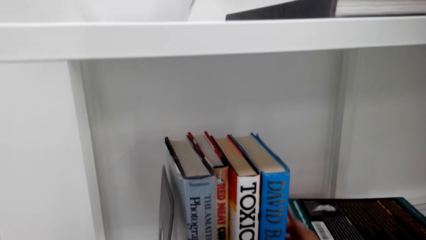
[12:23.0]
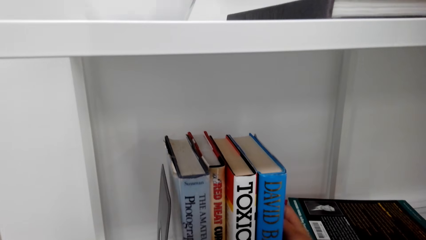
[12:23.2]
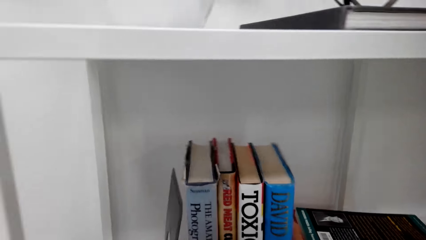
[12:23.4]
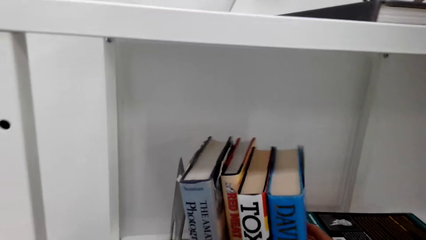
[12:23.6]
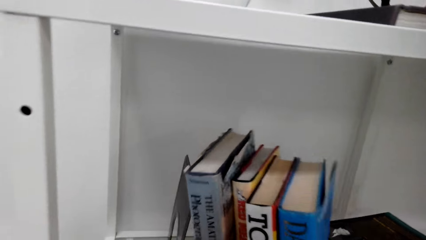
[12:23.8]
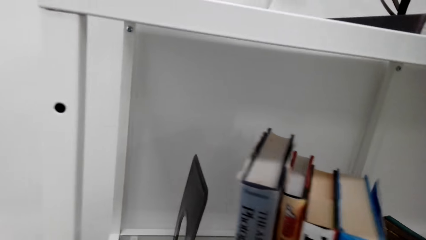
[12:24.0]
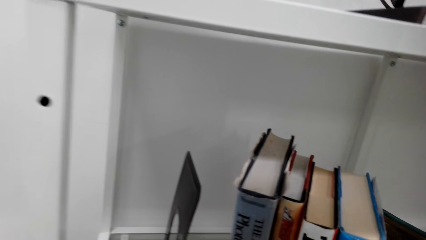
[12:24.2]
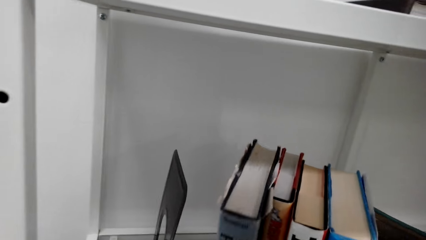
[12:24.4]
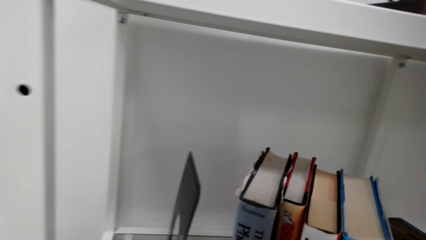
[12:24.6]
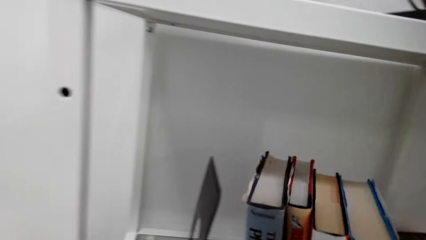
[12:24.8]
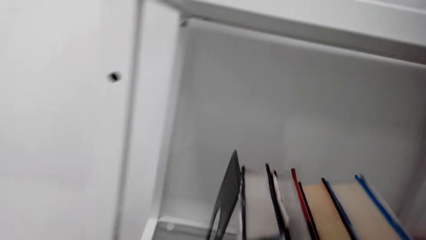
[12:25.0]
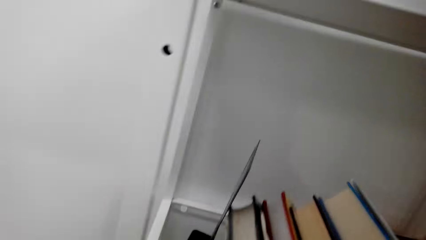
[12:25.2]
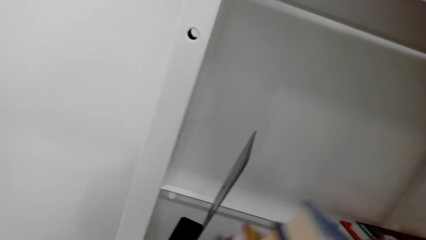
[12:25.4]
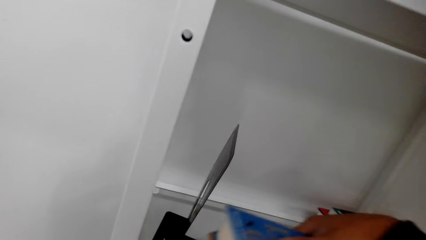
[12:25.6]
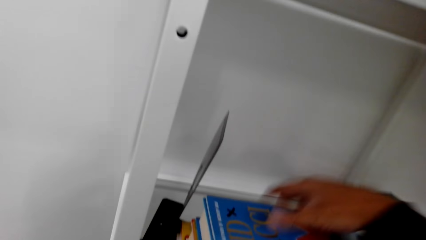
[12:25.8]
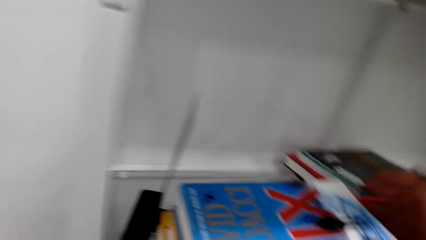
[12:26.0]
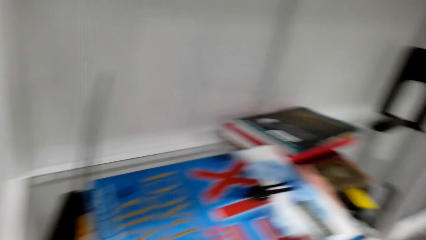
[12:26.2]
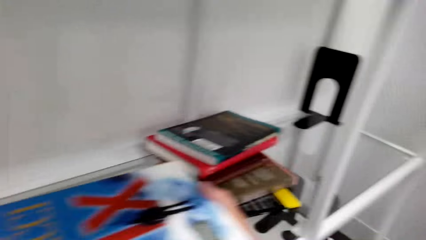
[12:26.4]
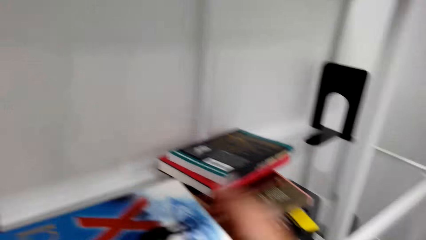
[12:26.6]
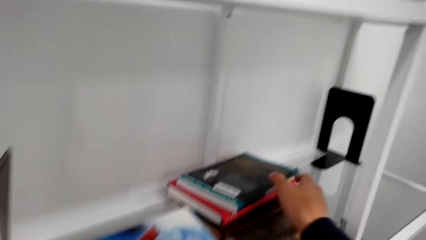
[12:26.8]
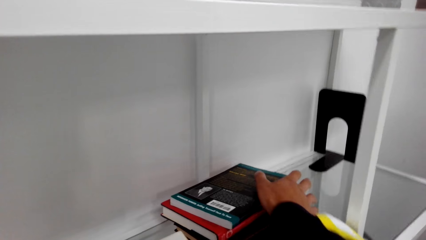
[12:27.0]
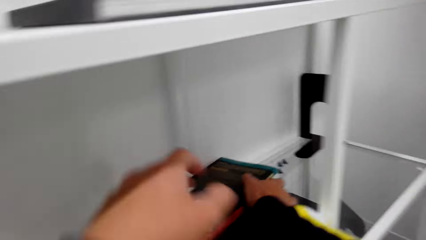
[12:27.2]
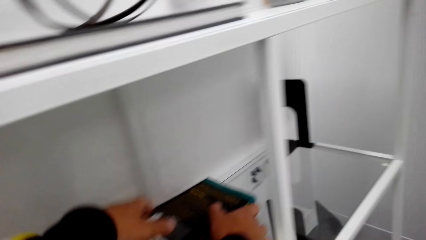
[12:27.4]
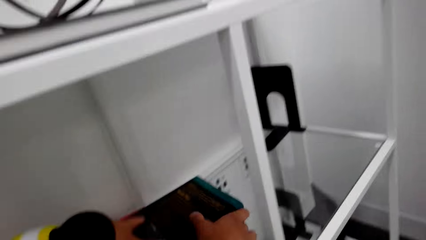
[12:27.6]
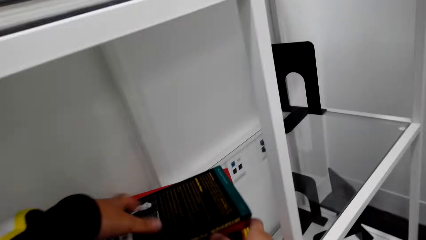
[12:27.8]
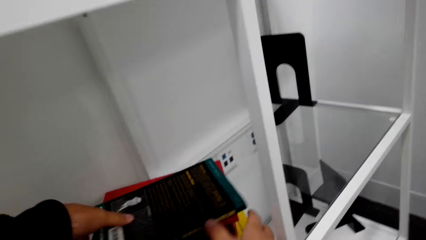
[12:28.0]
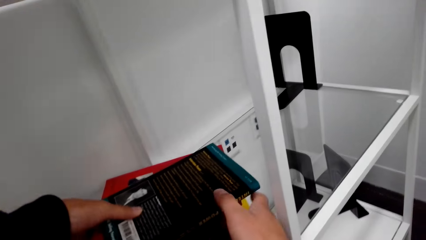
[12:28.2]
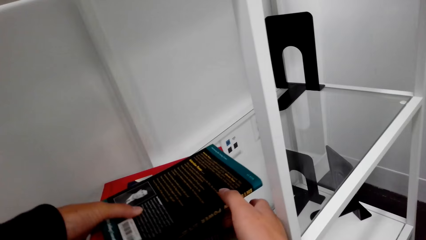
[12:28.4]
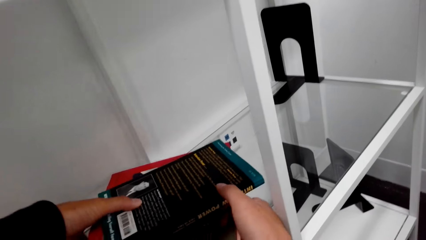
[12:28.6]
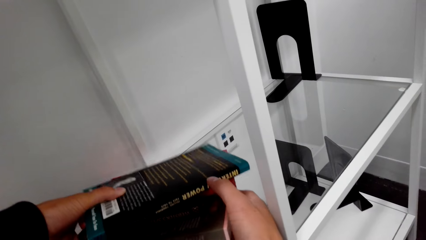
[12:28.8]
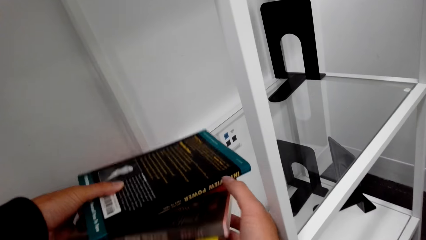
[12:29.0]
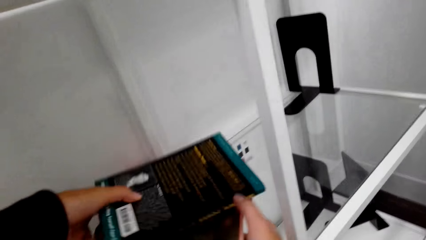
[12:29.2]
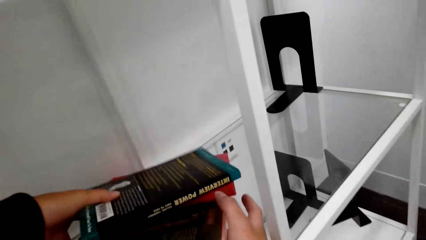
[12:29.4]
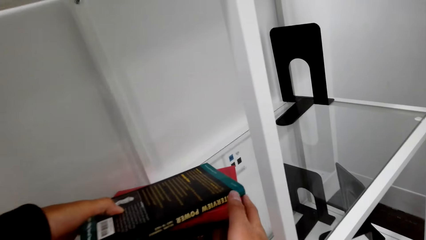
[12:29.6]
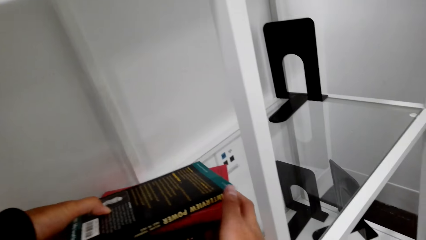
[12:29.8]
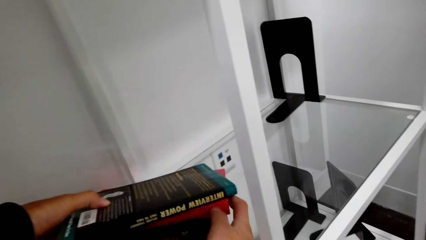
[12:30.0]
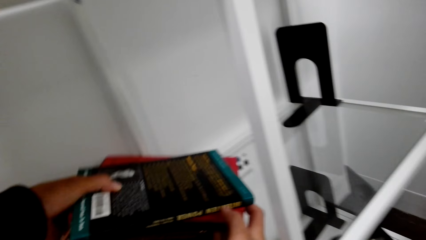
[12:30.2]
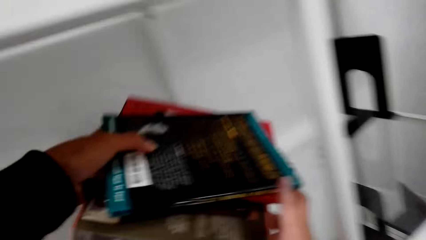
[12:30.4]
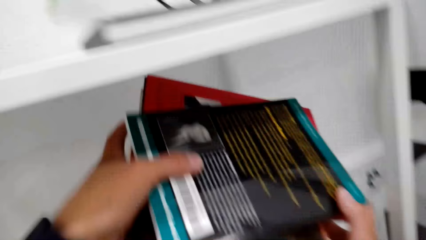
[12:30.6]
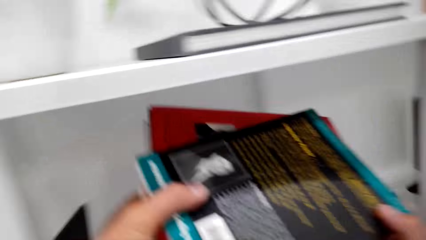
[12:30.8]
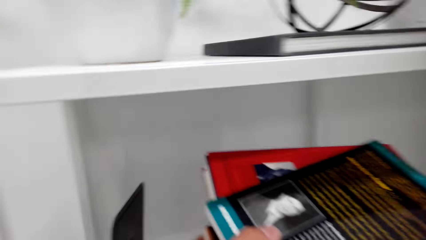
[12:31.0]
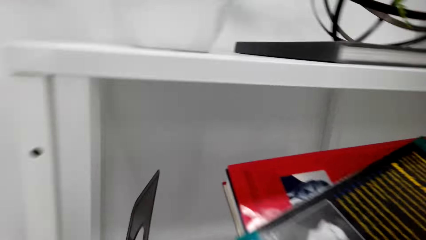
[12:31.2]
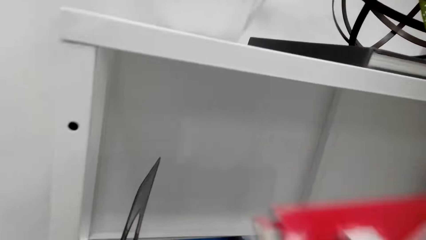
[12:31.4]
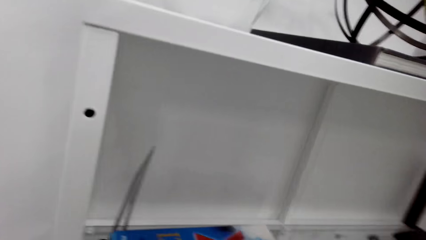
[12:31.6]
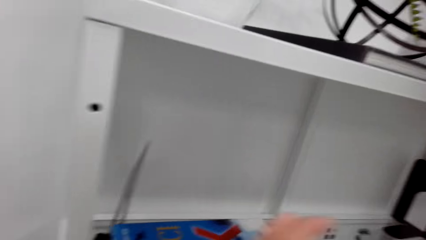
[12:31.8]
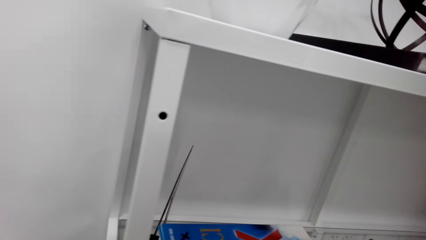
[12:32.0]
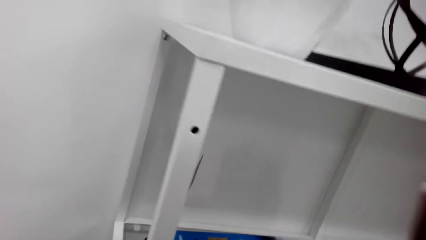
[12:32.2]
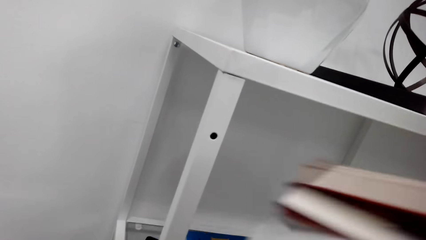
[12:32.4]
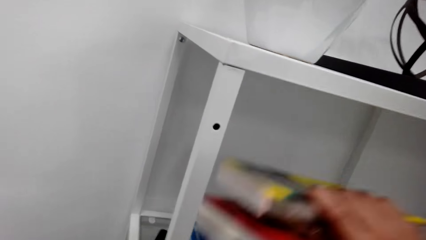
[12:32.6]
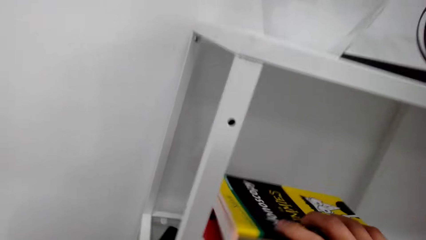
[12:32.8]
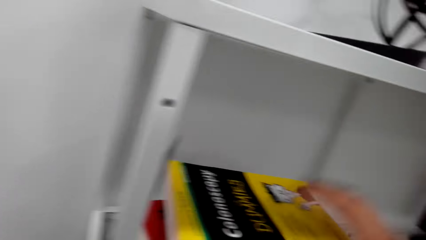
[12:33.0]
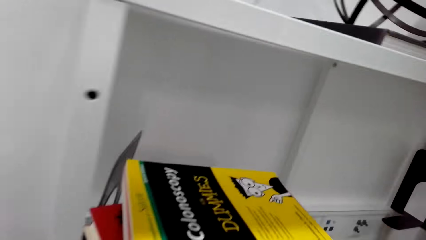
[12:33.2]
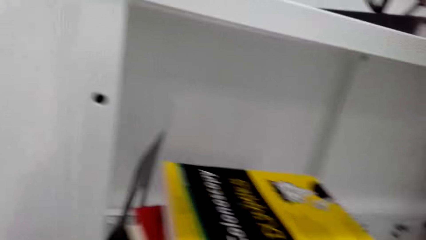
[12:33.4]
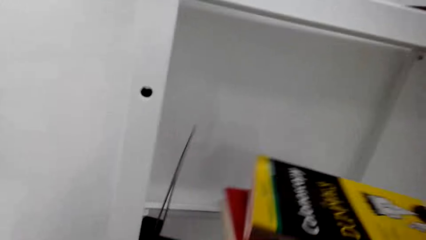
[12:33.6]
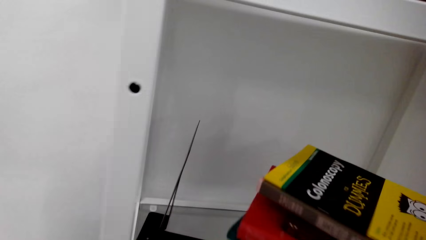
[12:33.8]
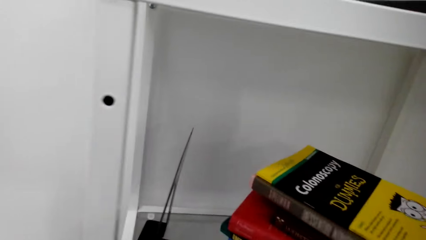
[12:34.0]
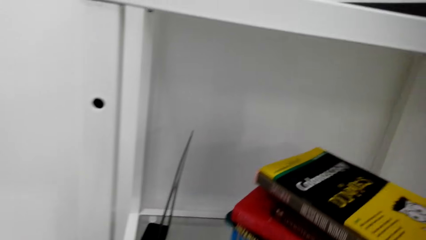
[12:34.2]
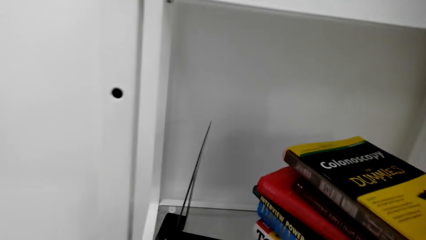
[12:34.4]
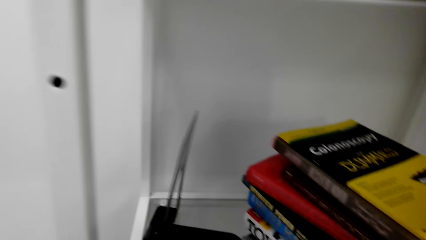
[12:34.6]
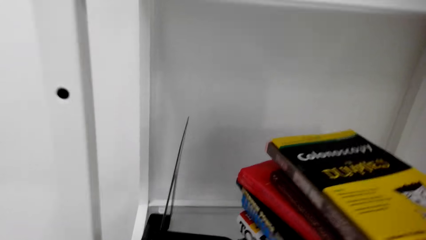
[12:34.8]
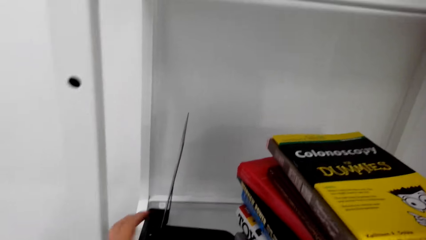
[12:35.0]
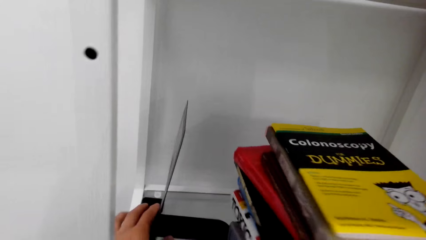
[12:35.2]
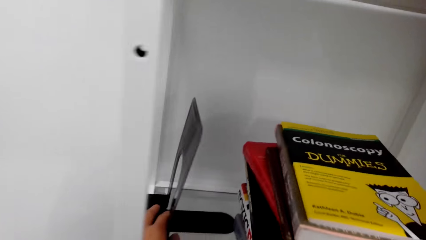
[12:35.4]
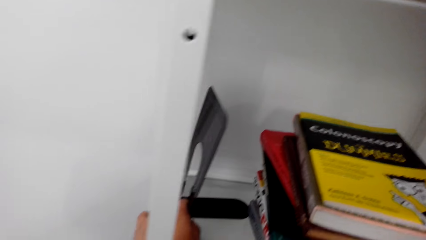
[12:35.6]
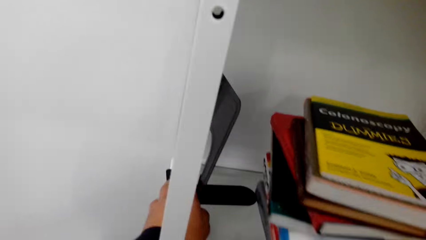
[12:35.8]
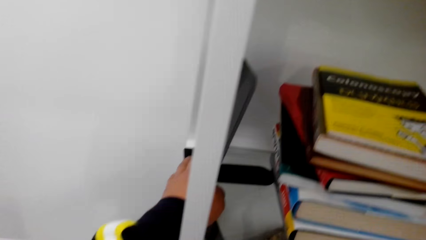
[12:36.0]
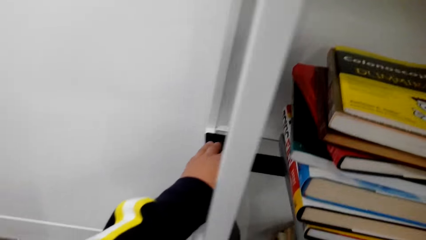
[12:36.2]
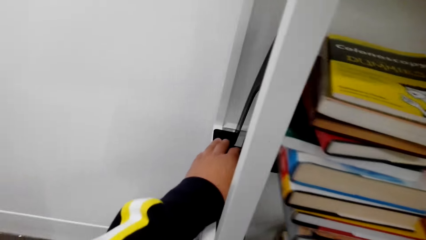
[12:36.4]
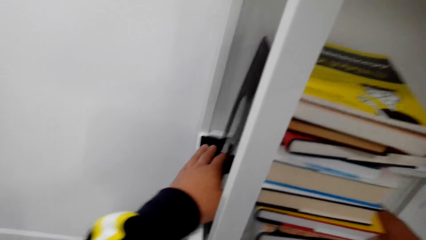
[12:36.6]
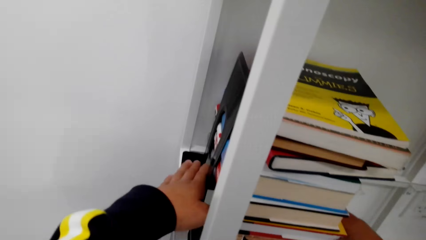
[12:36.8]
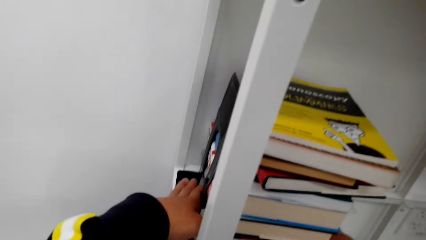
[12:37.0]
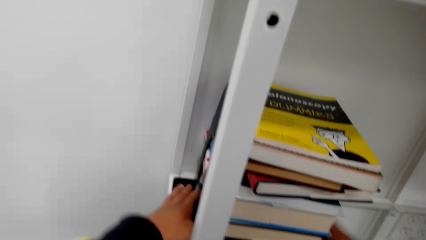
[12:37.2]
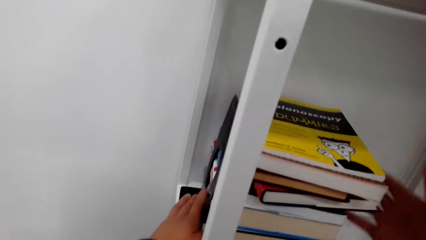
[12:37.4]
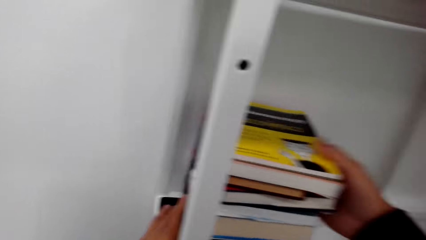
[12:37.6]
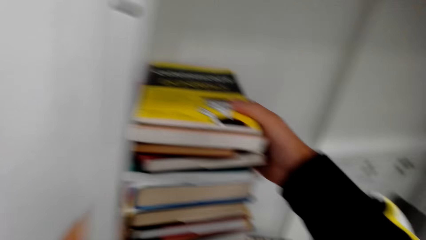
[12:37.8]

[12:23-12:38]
The camera wearer picks books on a shelf. They arrange books on the shelf. They move a book on the shelf. They move part of a bookshelf.
